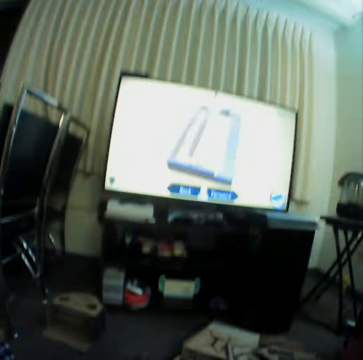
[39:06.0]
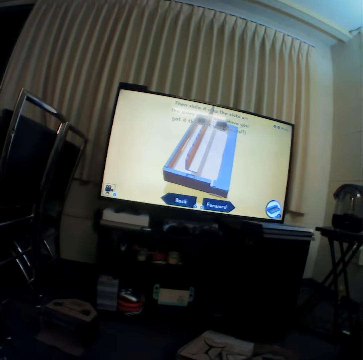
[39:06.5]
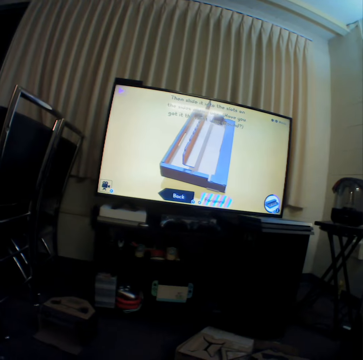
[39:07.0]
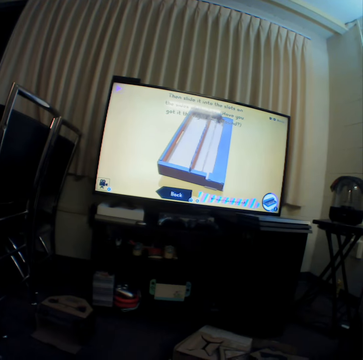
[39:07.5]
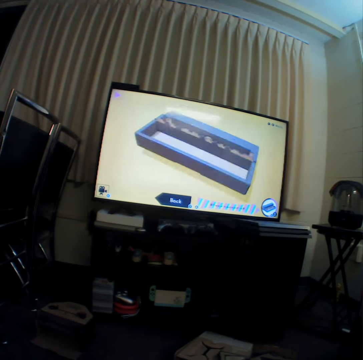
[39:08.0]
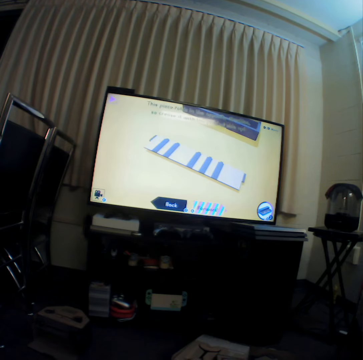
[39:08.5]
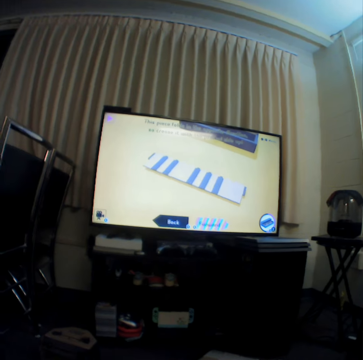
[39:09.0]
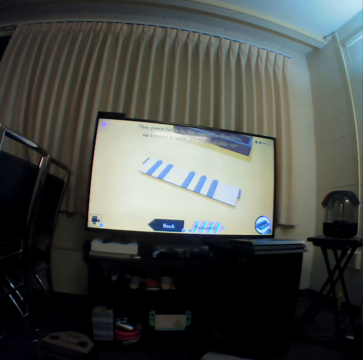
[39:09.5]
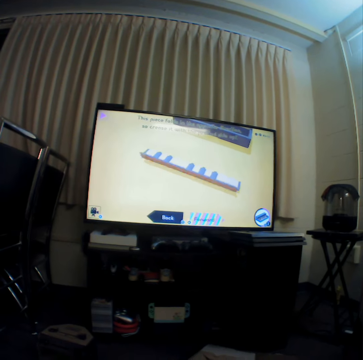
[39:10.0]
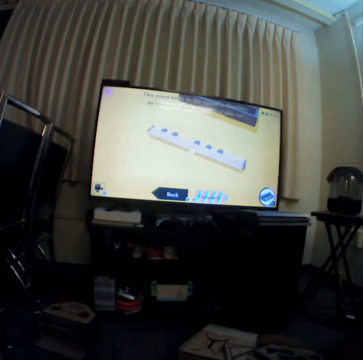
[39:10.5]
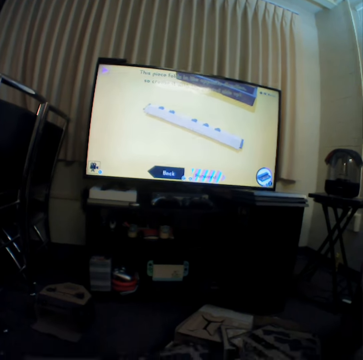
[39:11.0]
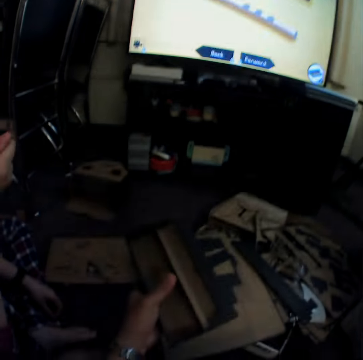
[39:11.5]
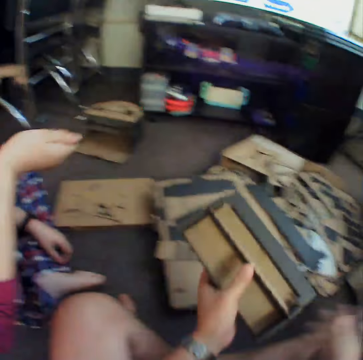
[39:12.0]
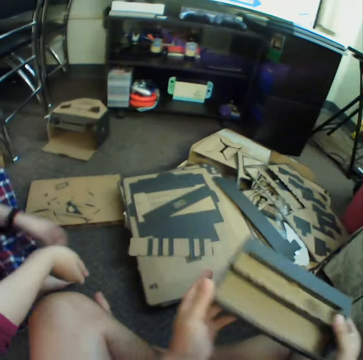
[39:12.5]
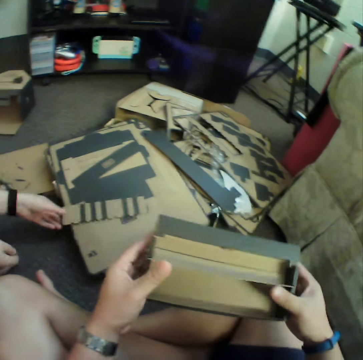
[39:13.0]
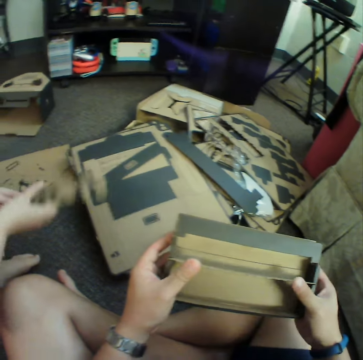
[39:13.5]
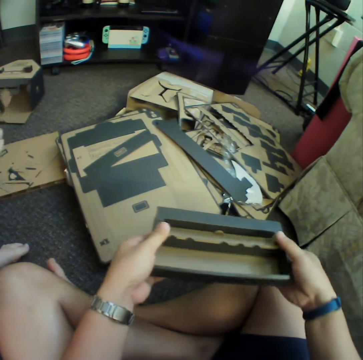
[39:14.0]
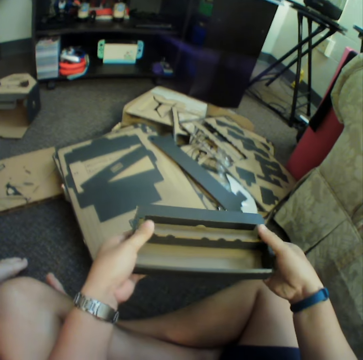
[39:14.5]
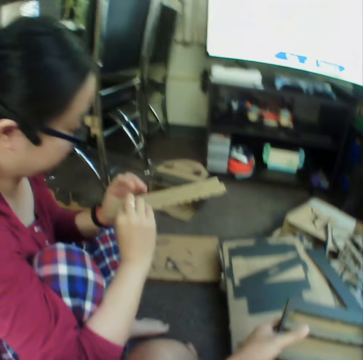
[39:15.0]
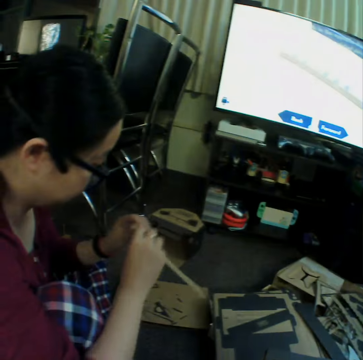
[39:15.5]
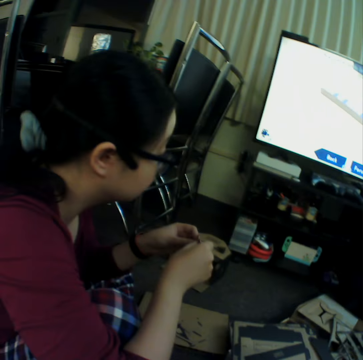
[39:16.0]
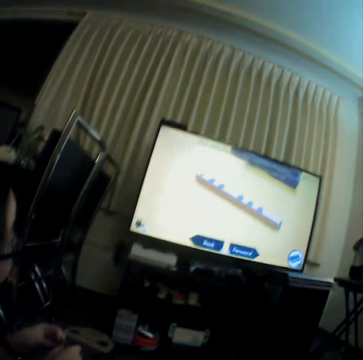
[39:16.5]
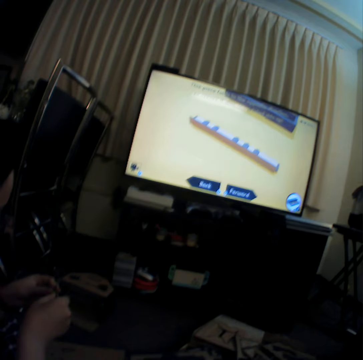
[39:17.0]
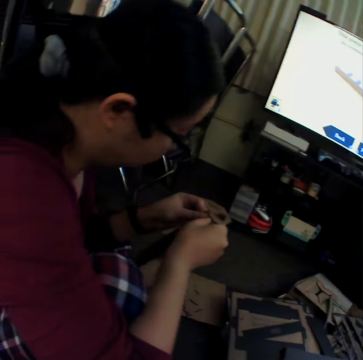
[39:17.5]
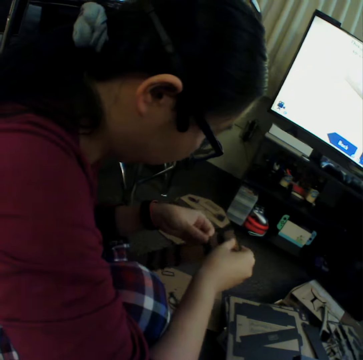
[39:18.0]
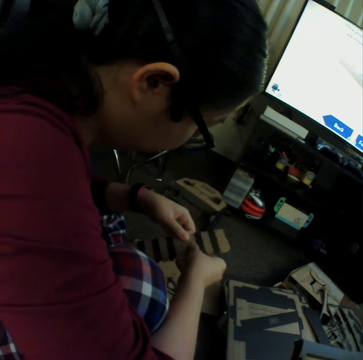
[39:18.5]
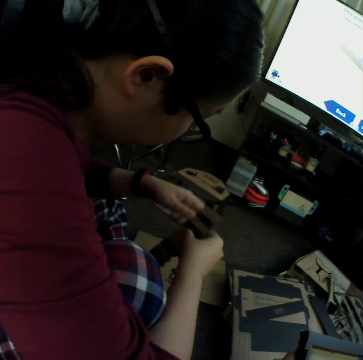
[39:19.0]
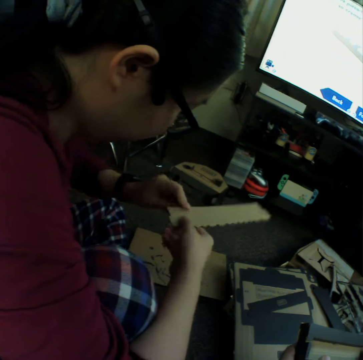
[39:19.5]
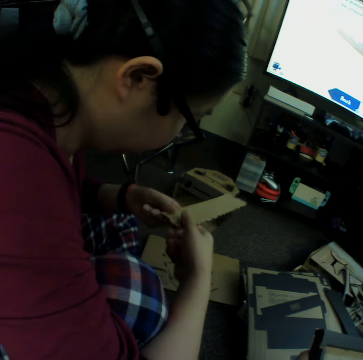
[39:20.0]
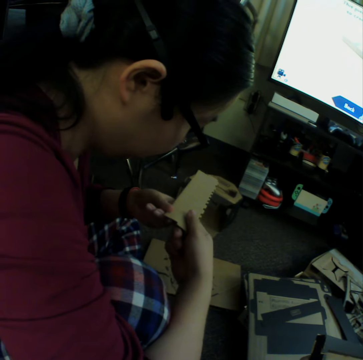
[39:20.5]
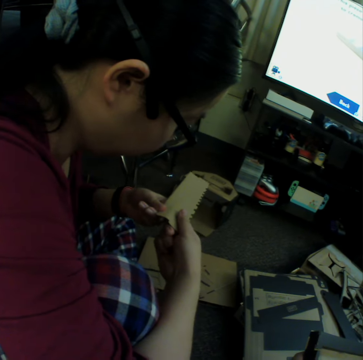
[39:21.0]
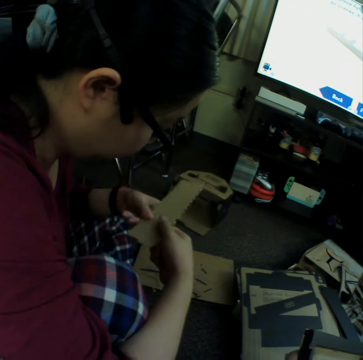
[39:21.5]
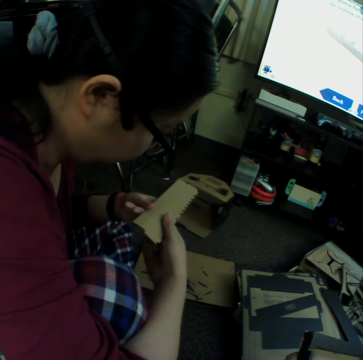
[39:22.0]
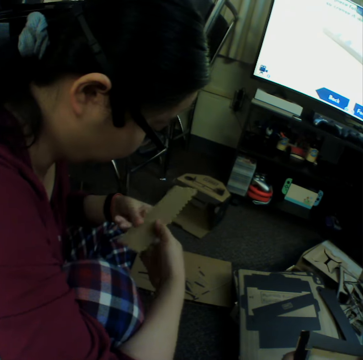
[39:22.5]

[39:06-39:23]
The camera wearer watches television. A woman picks a craft material. The woman curves the craft material.

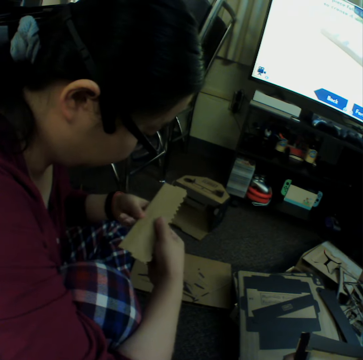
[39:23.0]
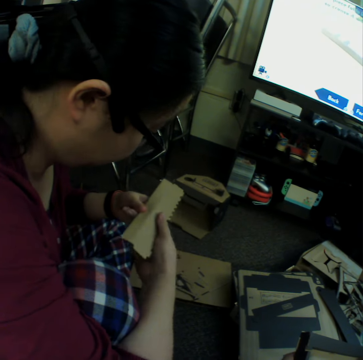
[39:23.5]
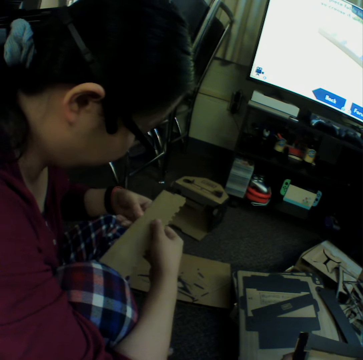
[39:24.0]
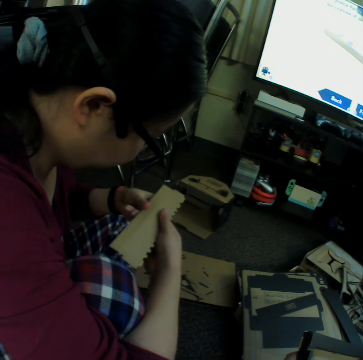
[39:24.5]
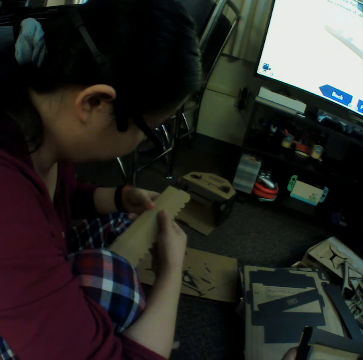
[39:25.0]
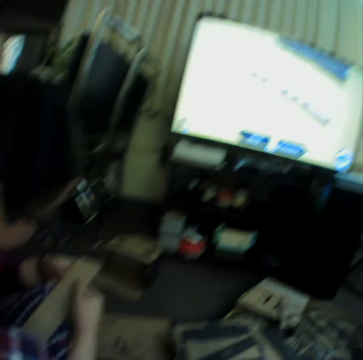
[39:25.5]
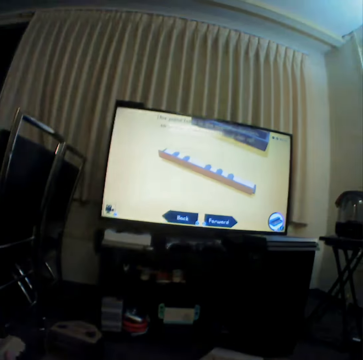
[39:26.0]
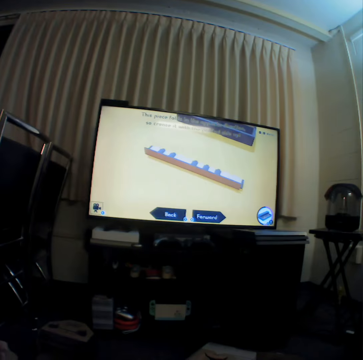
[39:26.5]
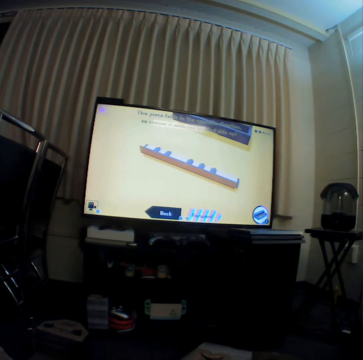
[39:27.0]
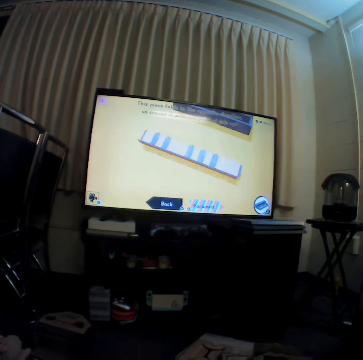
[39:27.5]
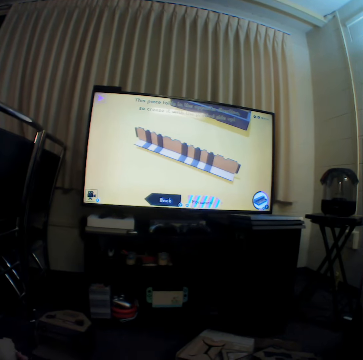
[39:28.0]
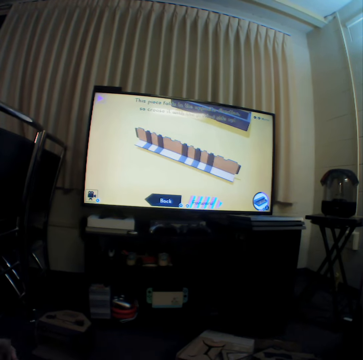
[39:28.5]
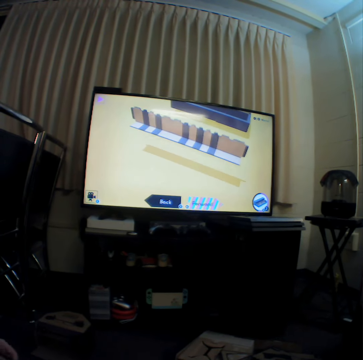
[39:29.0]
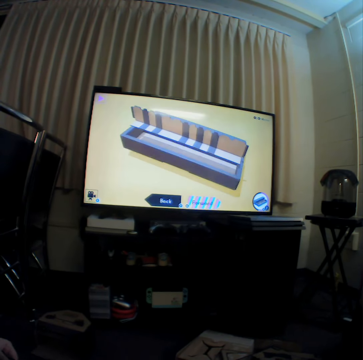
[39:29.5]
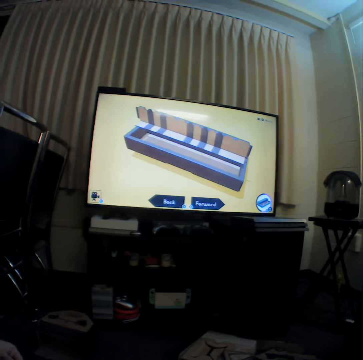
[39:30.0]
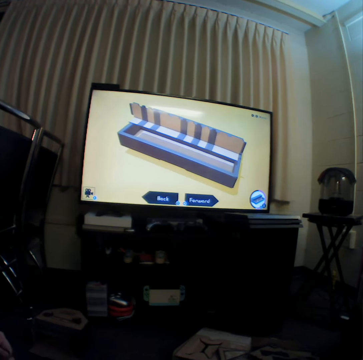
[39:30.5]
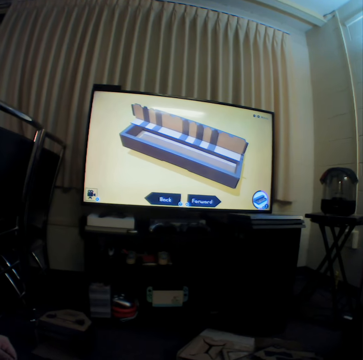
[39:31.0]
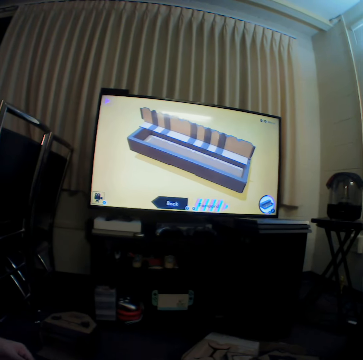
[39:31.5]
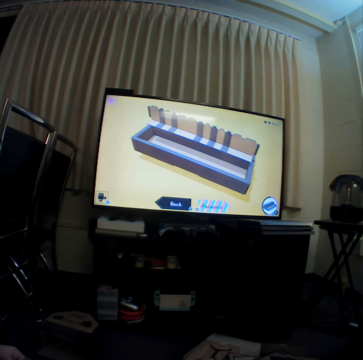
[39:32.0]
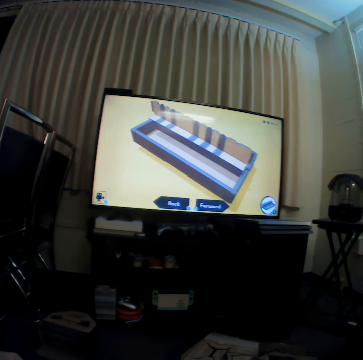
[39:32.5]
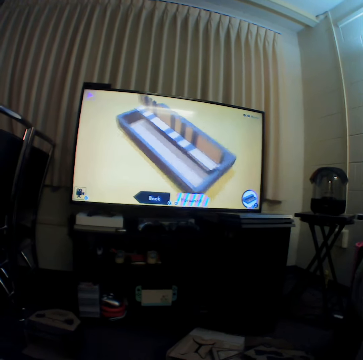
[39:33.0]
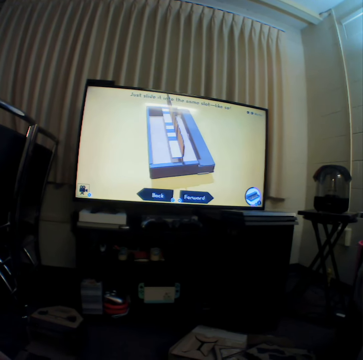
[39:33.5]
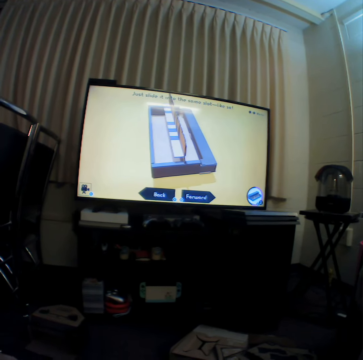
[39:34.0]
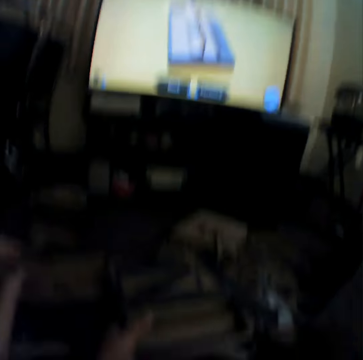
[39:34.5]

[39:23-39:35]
The camera wearer watches television.

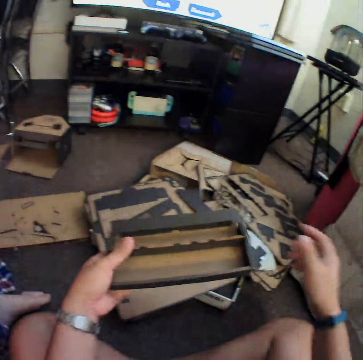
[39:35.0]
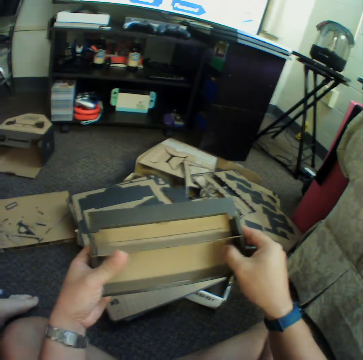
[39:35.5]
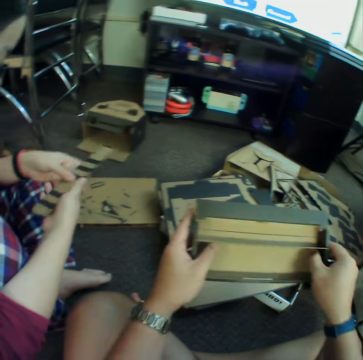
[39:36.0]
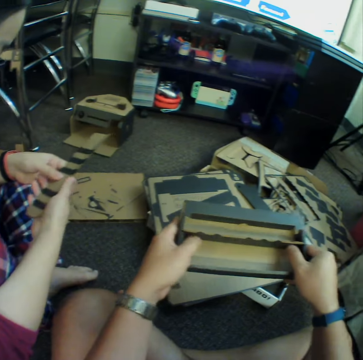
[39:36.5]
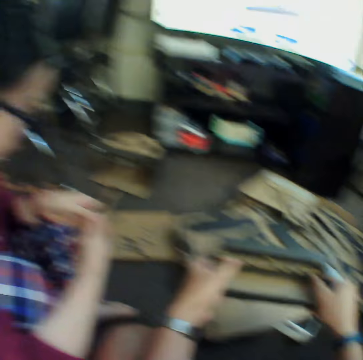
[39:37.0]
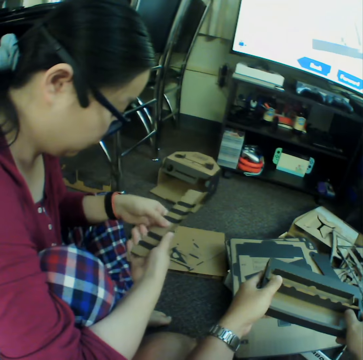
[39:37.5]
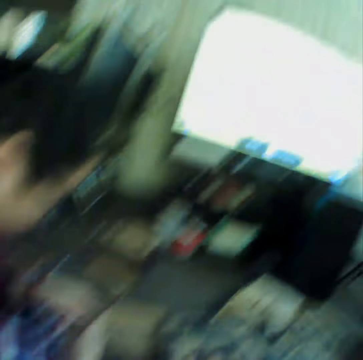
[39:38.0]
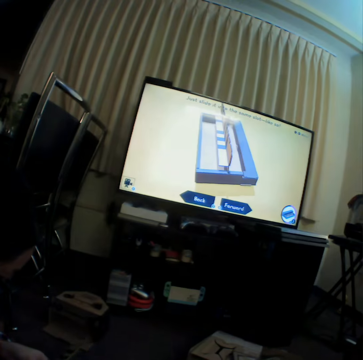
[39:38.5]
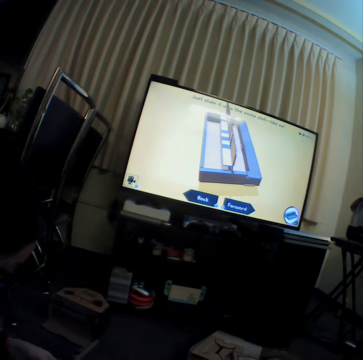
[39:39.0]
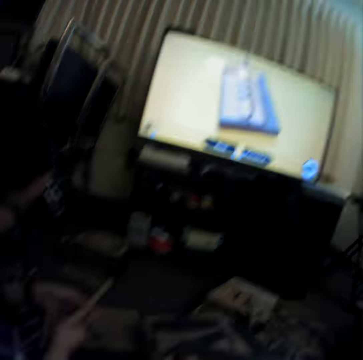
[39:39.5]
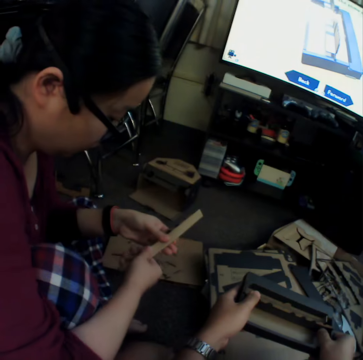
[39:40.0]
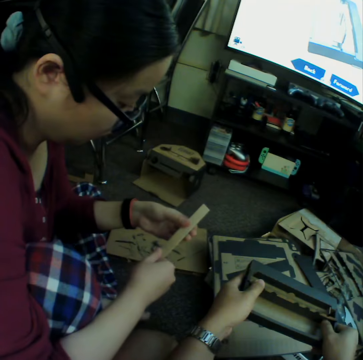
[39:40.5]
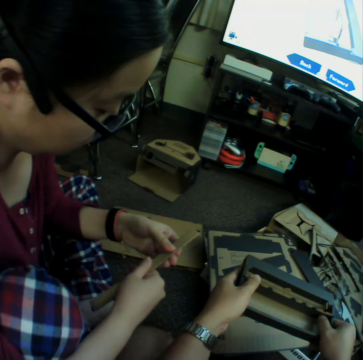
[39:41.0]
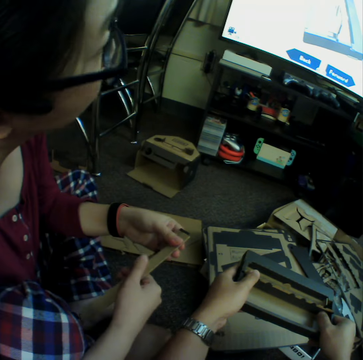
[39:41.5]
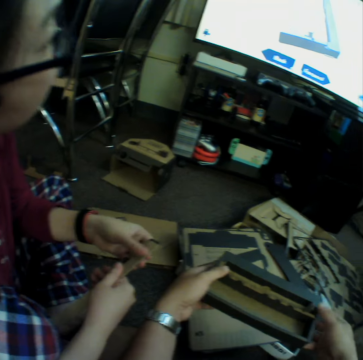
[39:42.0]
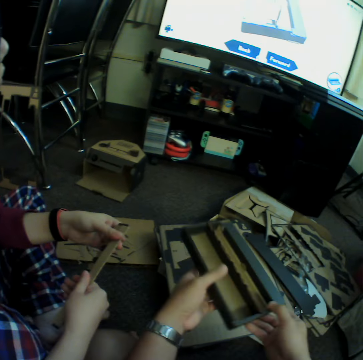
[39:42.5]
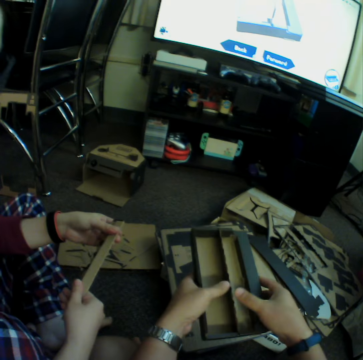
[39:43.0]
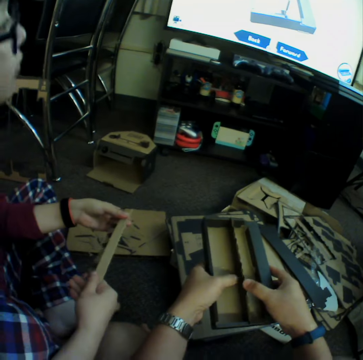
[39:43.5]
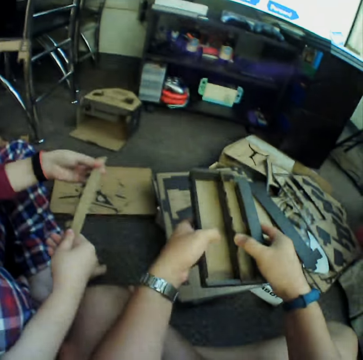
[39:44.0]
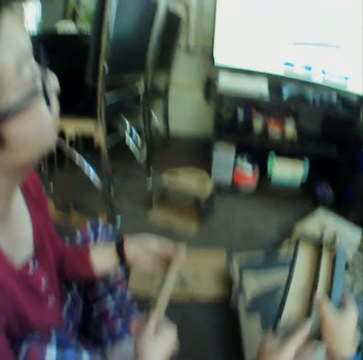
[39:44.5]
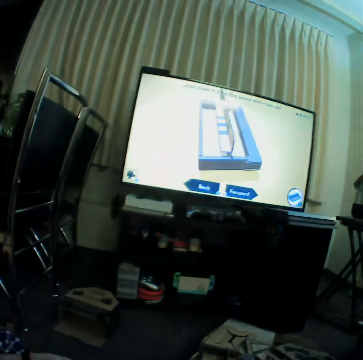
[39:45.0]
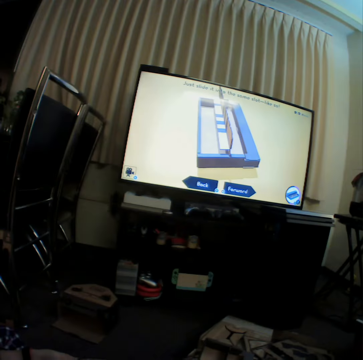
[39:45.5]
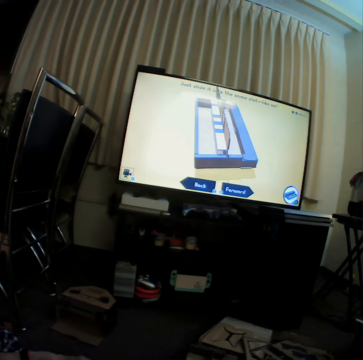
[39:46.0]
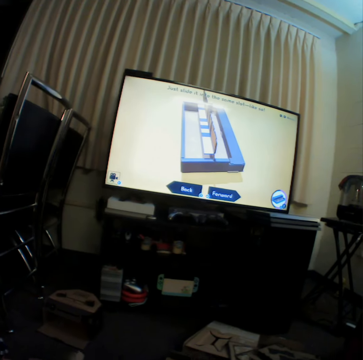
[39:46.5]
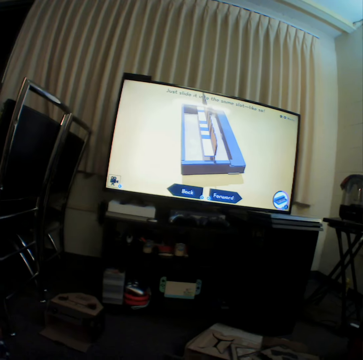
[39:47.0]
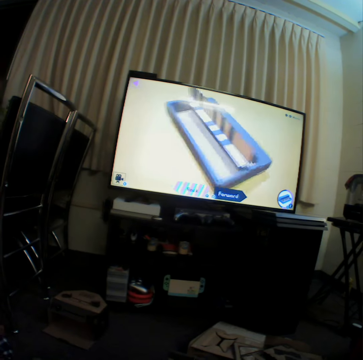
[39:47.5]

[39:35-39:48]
A woman curves a craft material. The camera wearer watches television. The woman curves the craft material. The camera wearer watches television.
